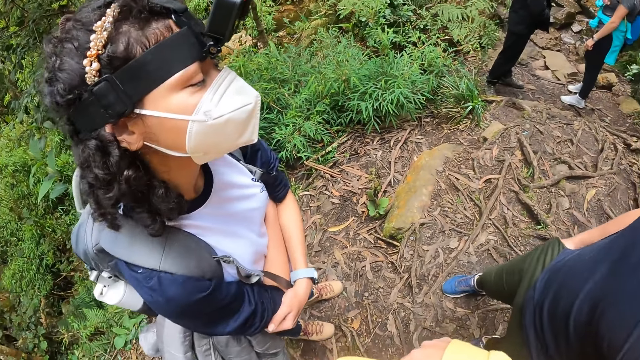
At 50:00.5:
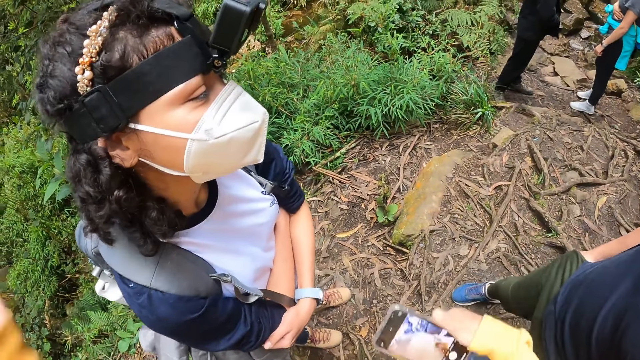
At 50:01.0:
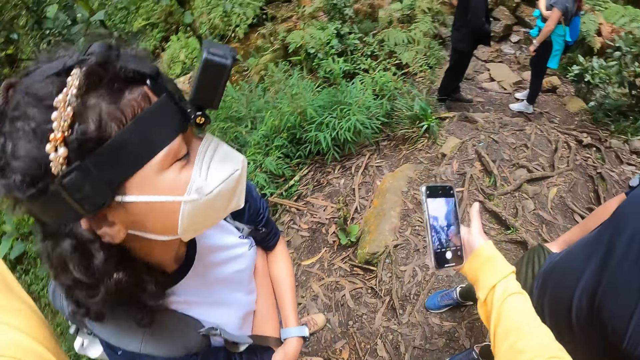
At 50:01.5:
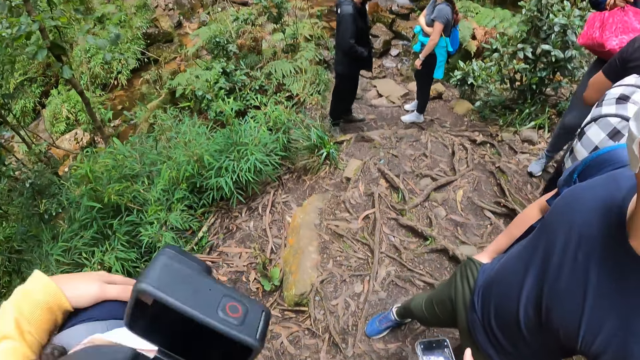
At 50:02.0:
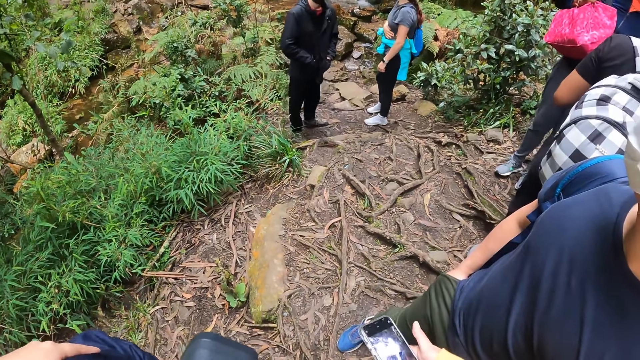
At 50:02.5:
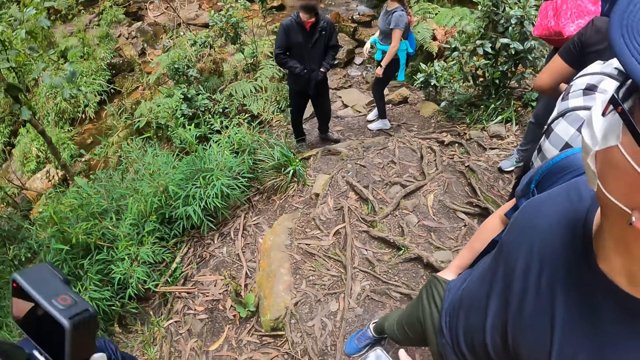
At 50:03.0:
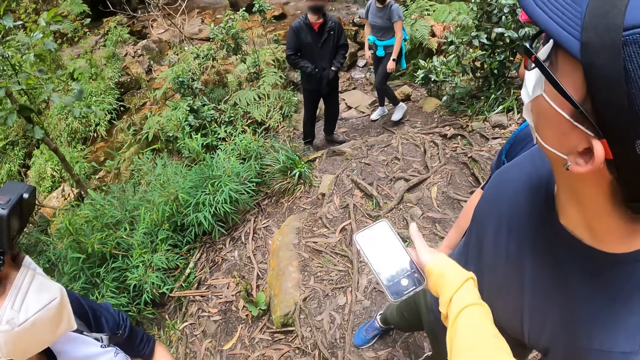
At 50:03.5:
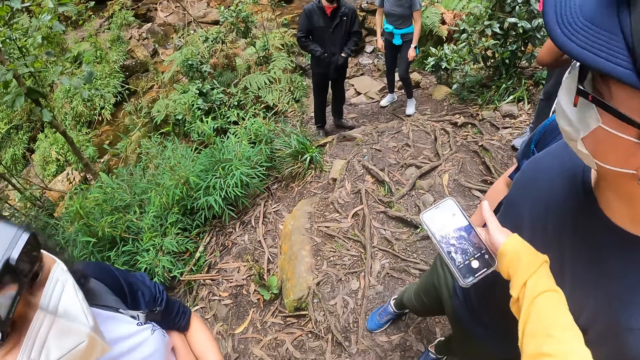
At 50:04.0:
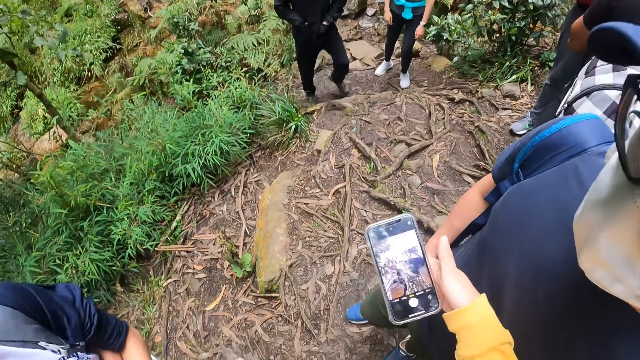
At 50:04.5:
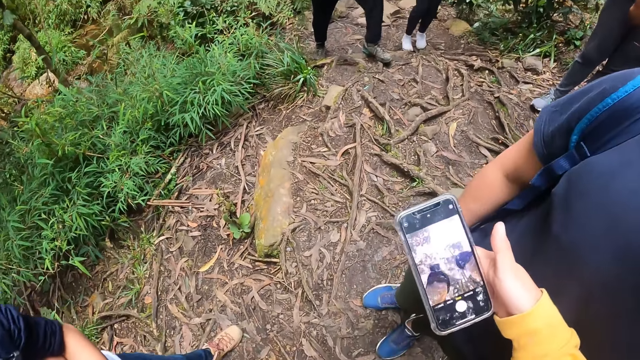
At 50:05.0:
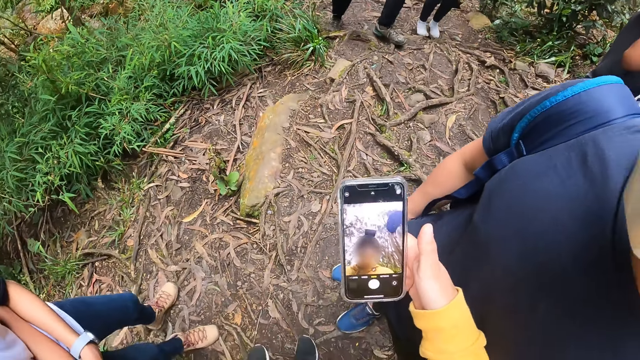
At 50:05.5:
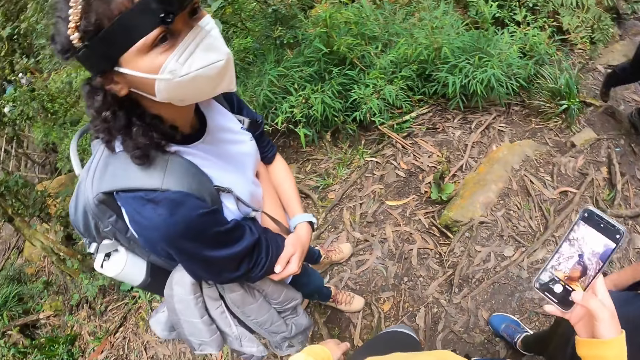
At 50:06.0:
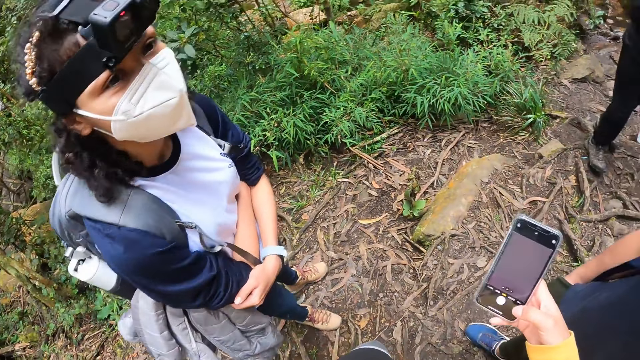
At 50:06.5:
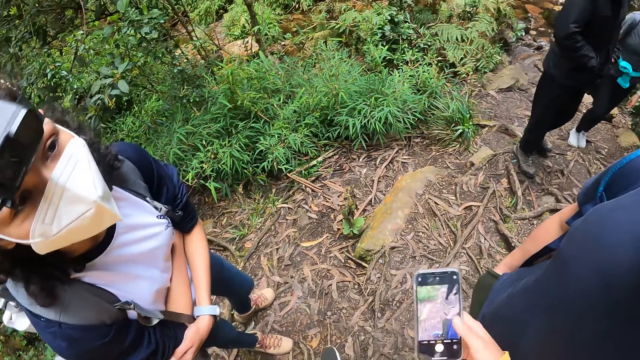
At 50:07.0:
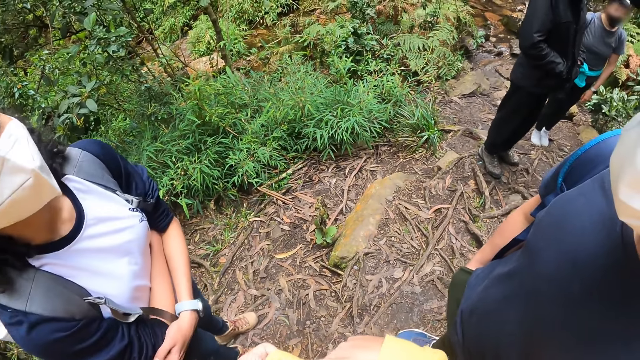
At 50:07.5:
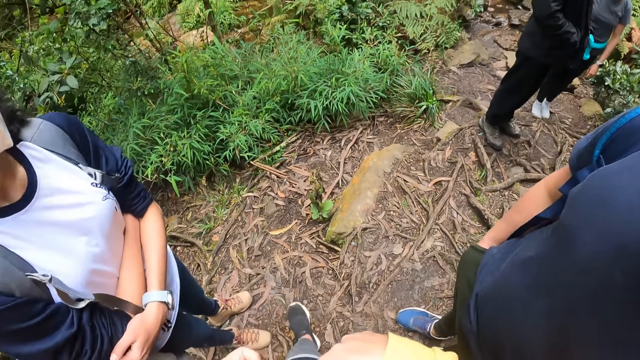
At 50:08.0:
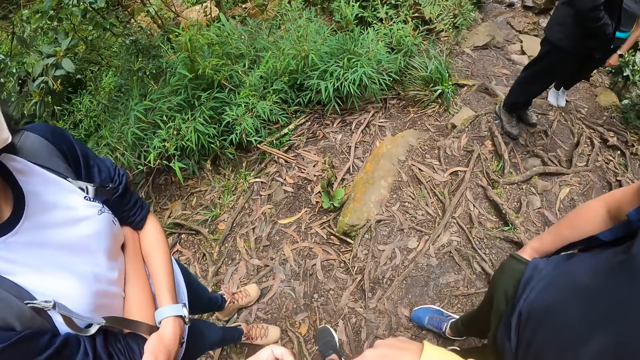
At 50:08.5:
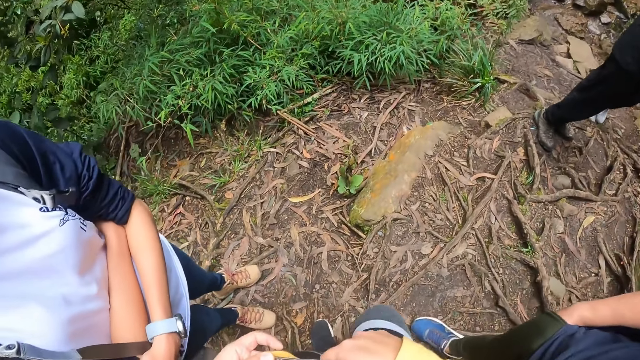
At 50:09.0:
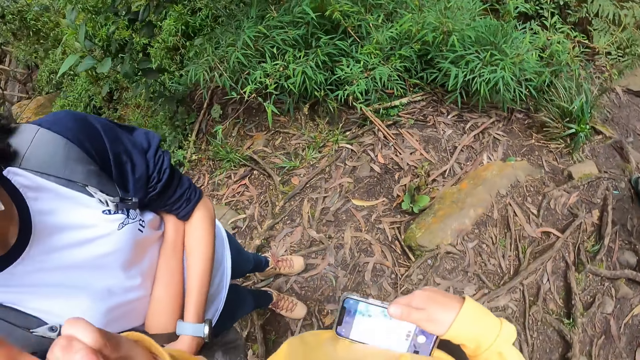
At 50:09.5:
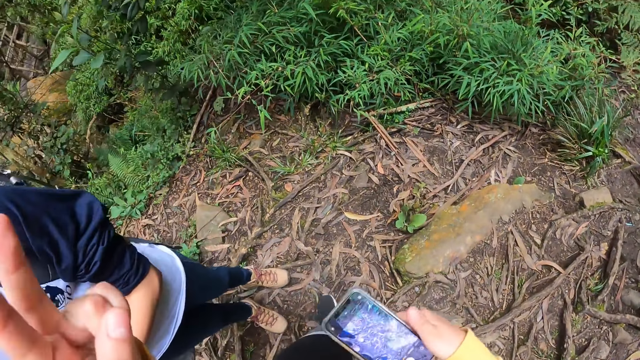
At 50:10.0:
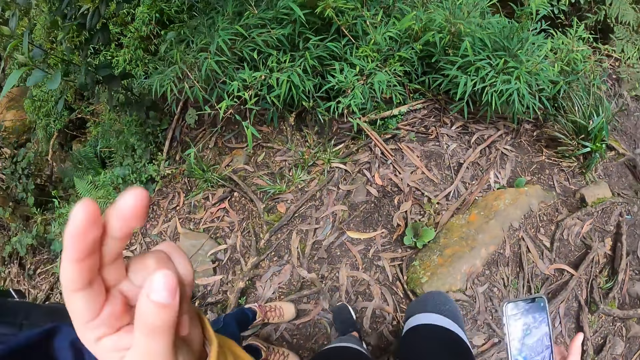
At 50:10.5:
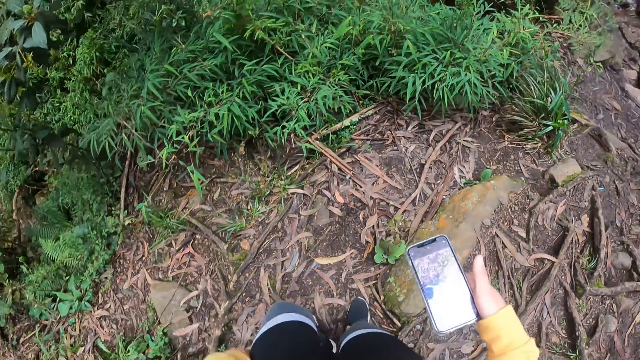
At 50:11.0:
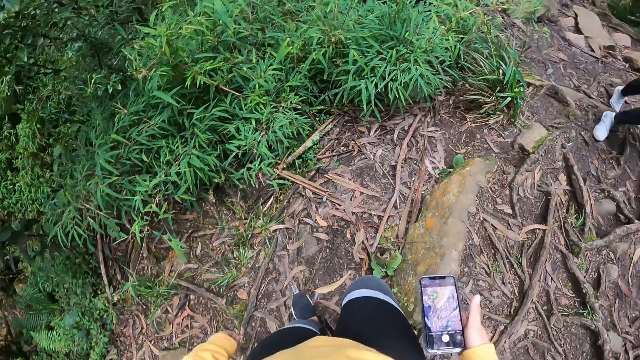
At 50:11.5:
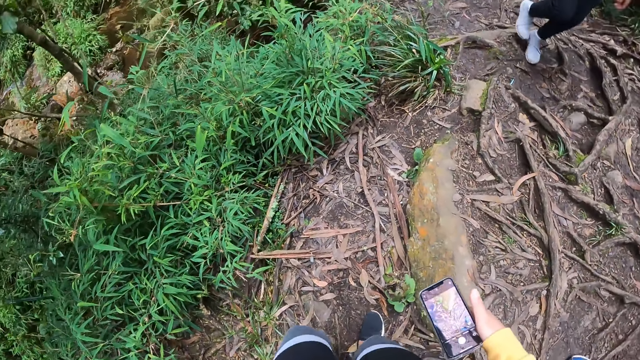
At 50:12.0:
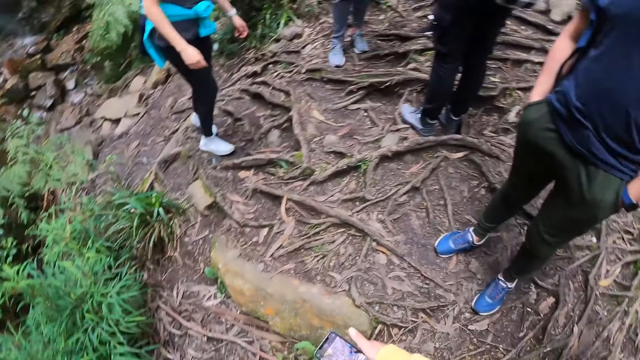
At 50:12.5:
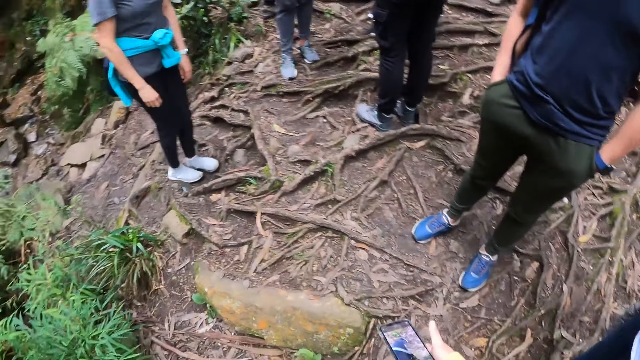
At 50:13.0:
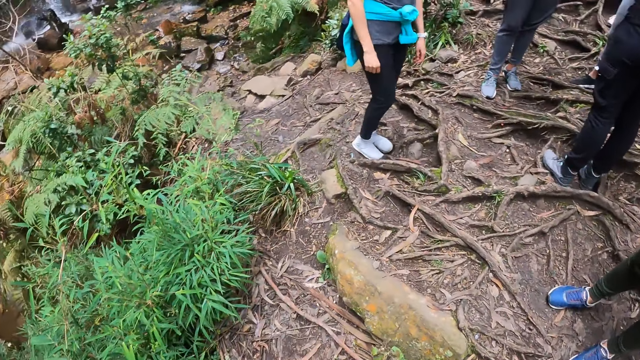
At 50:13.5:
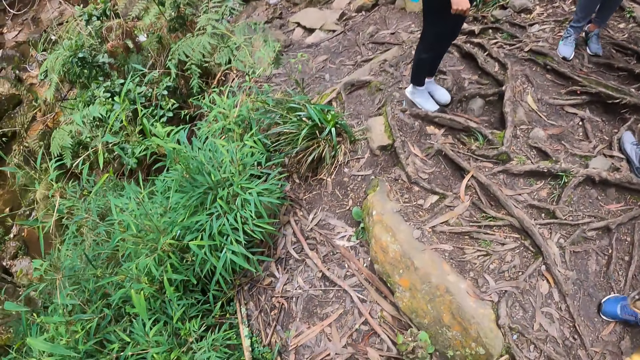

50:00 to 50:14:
The camera wearer talks to a woman. They operate the phone. They walk around the path. They interact with the woman and a man. They make gestures.

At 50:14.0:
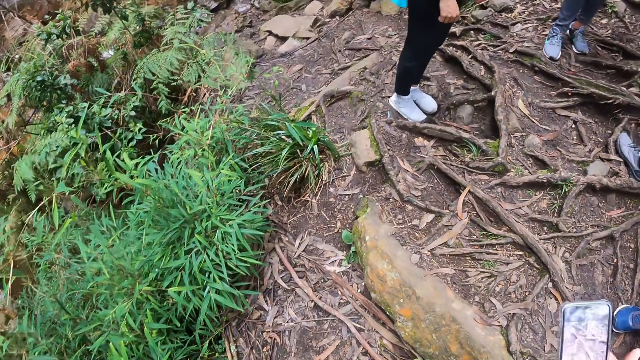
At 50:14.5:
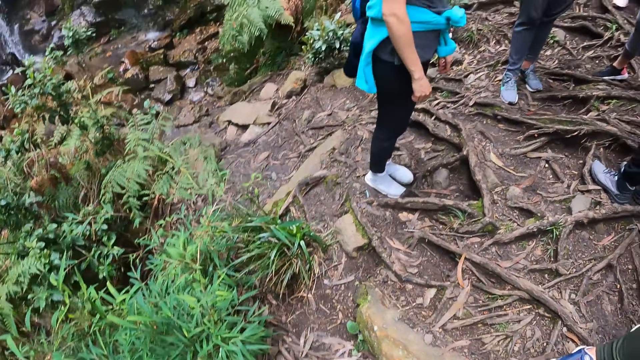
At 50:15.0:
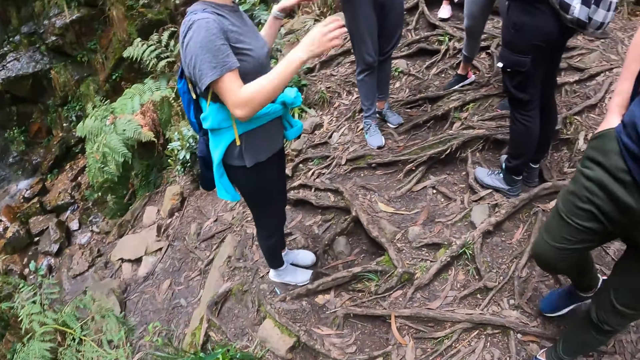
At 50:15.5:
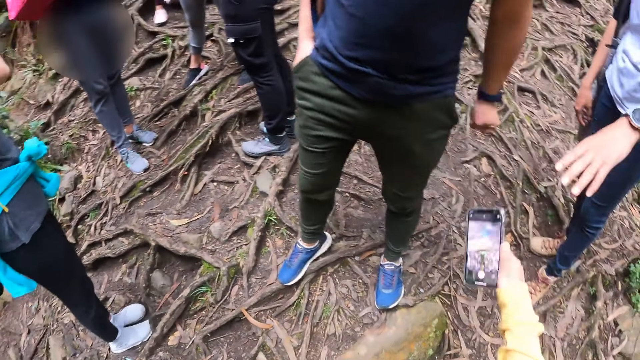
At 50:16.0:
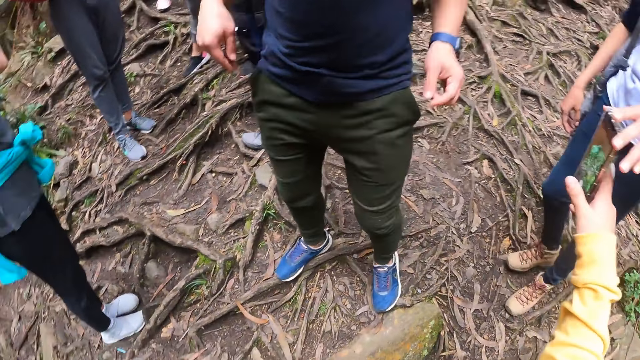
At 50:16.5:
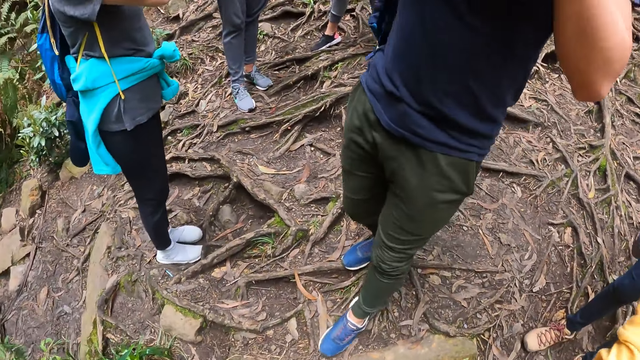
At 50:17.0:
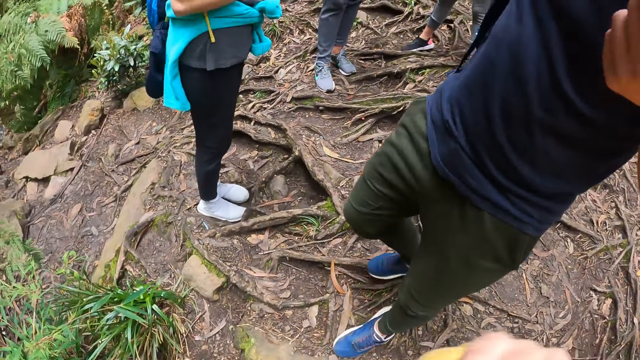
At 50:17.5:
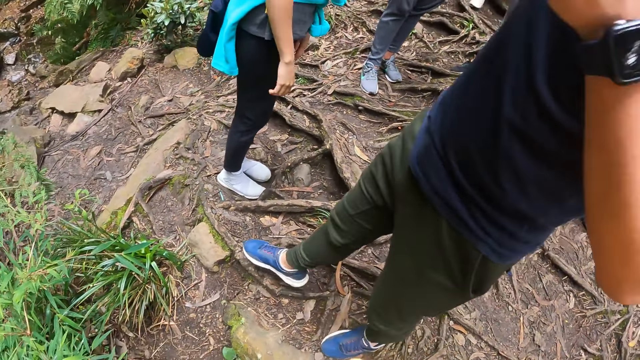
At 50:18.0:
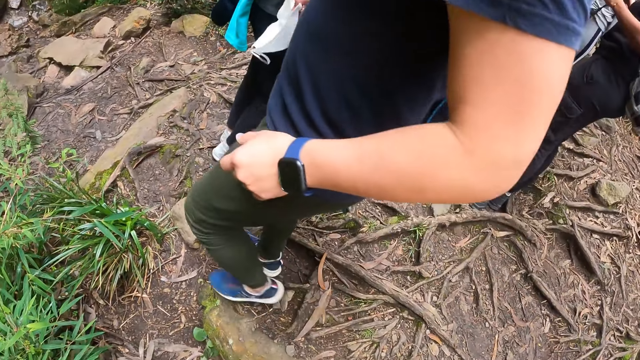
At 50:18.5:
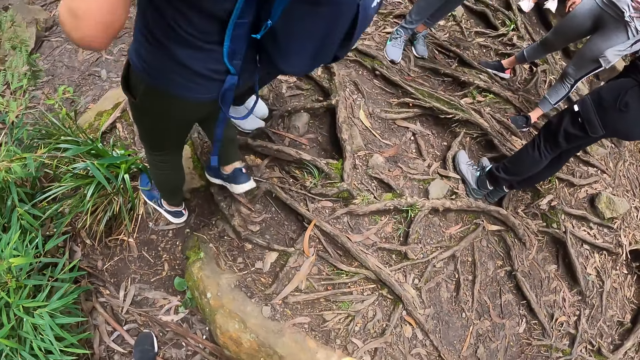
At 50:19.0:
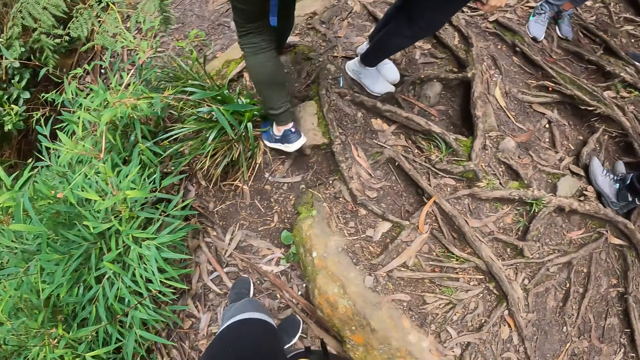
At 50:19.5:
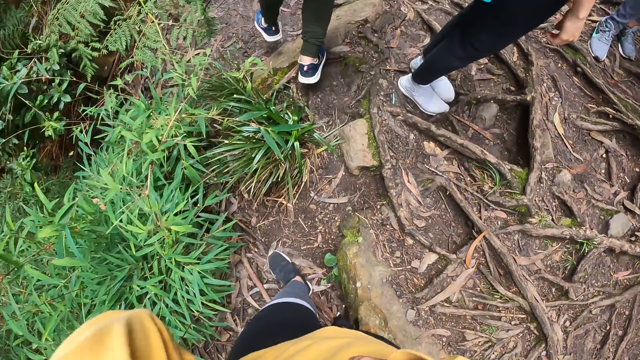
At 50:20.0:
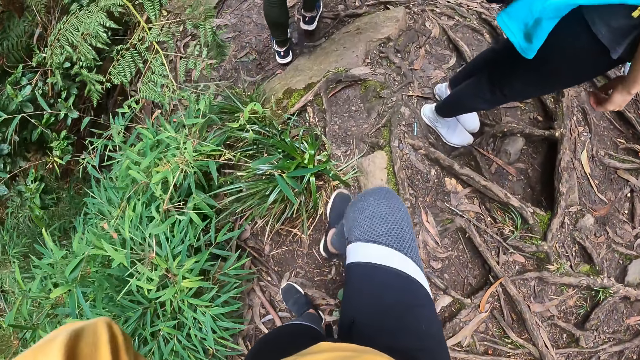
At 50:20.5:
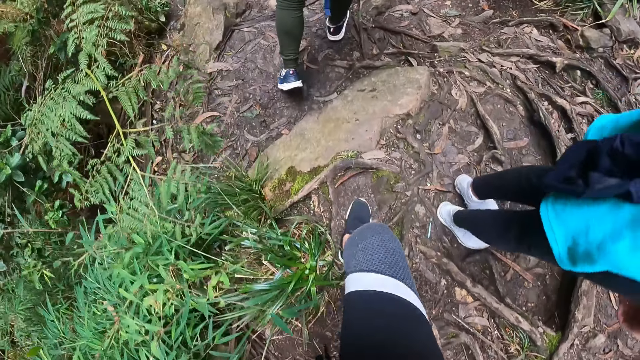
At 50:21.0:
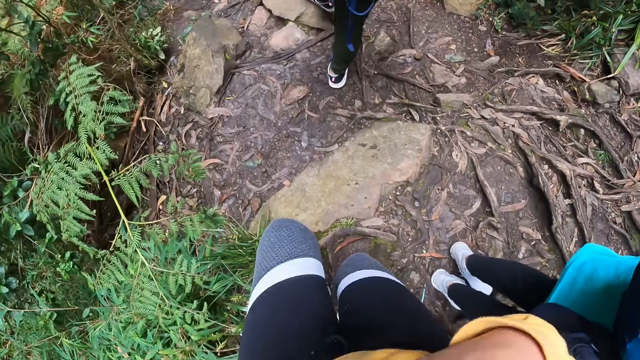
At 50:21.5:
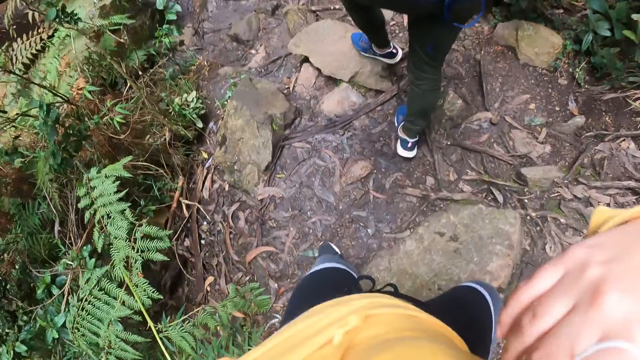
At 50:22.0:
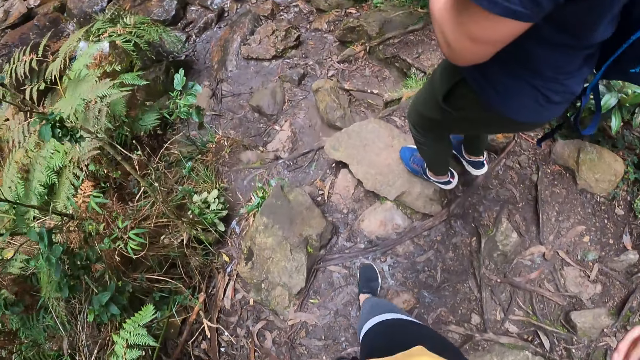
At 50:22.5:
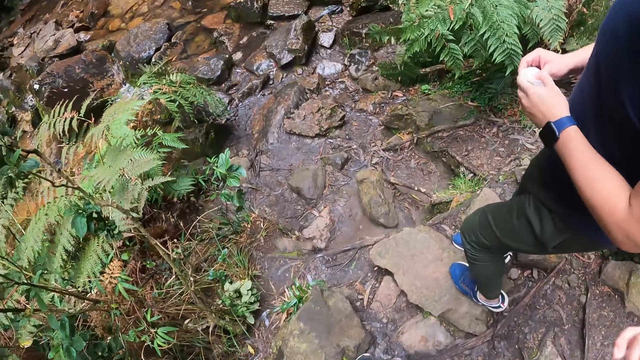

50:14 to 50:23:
The camera wearer gives the phone to a woman with his right hand. He walks on the road.
